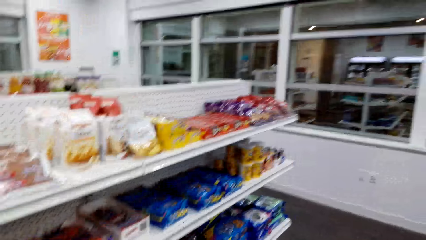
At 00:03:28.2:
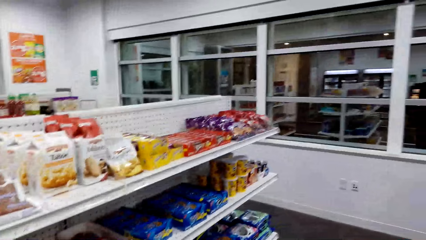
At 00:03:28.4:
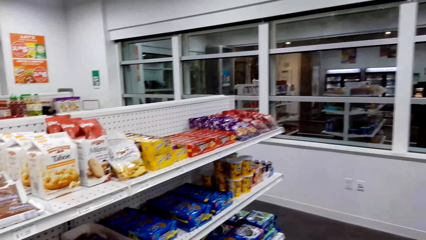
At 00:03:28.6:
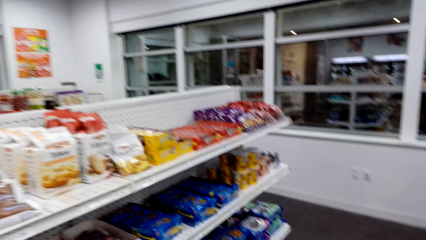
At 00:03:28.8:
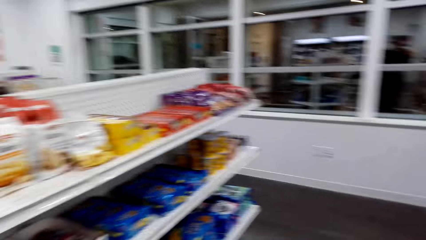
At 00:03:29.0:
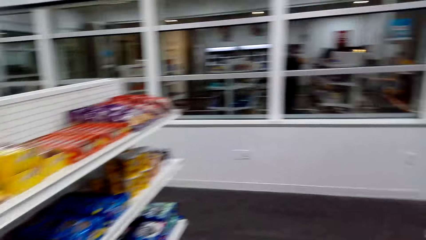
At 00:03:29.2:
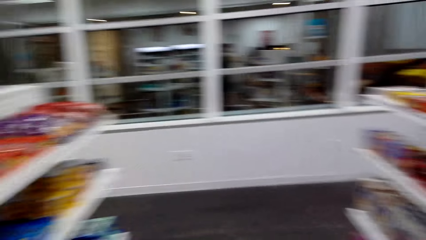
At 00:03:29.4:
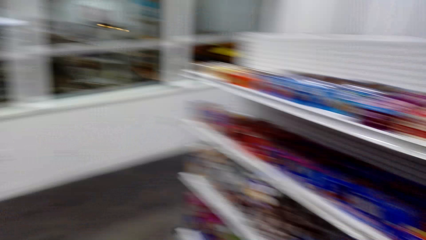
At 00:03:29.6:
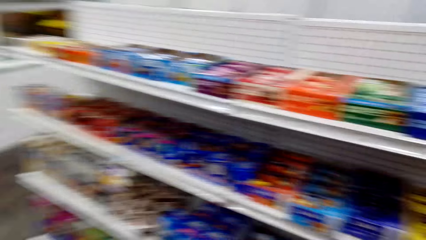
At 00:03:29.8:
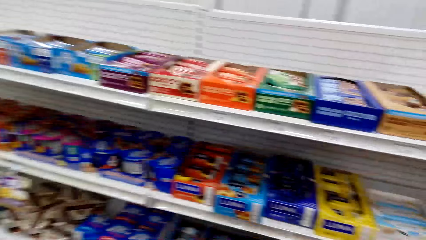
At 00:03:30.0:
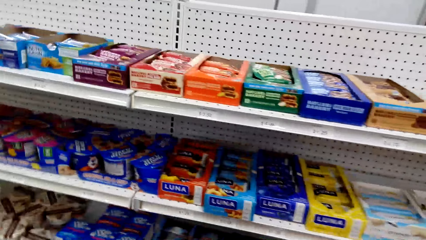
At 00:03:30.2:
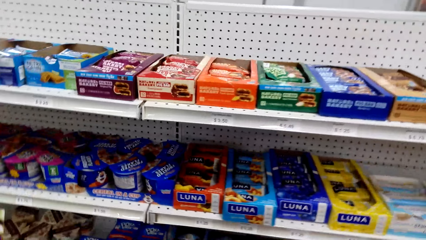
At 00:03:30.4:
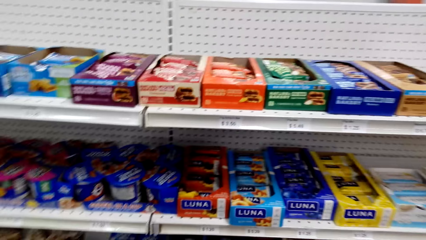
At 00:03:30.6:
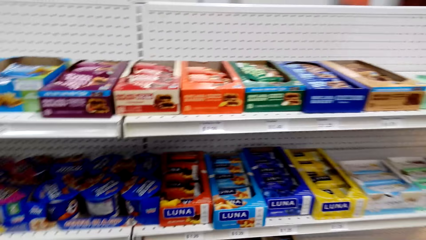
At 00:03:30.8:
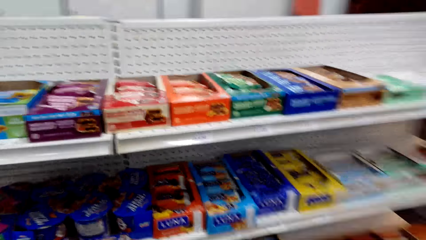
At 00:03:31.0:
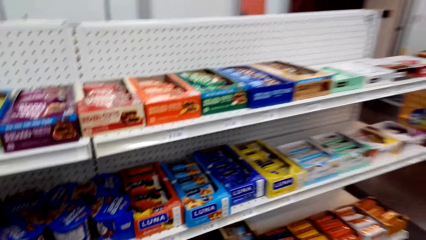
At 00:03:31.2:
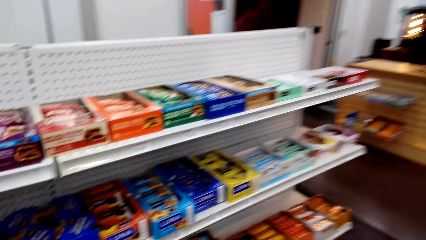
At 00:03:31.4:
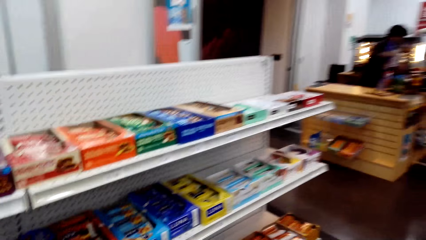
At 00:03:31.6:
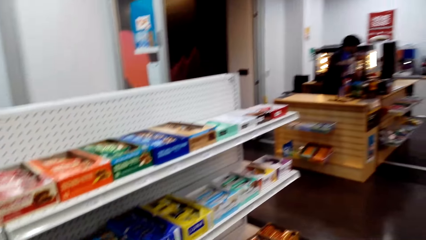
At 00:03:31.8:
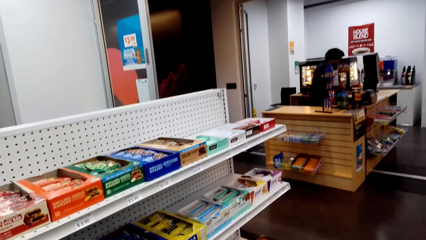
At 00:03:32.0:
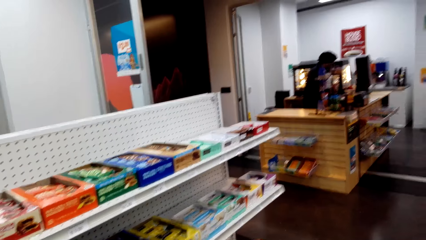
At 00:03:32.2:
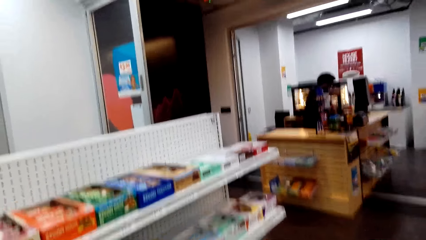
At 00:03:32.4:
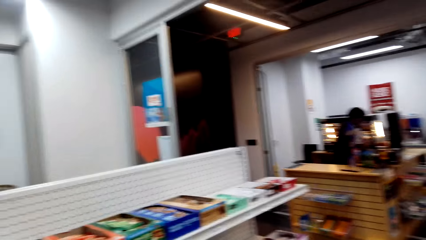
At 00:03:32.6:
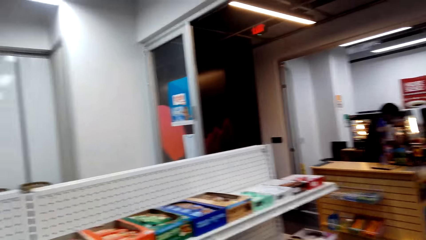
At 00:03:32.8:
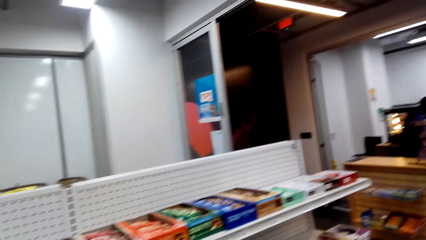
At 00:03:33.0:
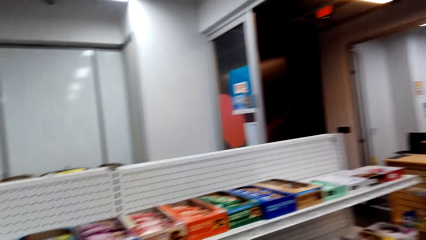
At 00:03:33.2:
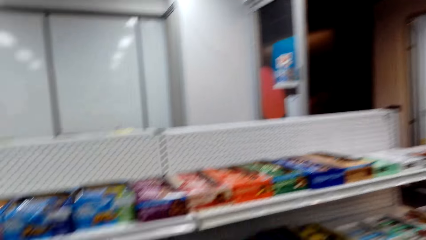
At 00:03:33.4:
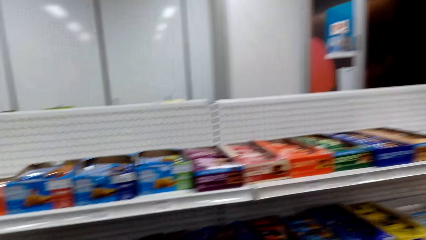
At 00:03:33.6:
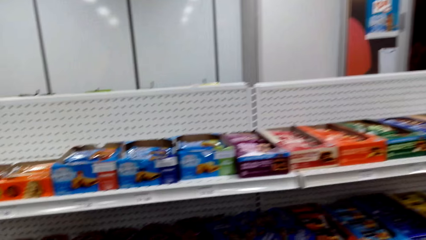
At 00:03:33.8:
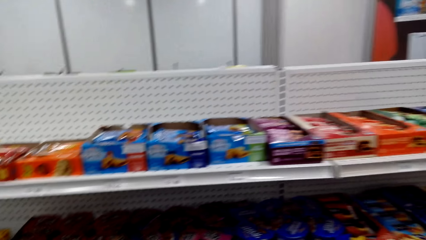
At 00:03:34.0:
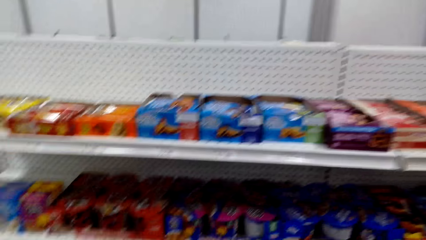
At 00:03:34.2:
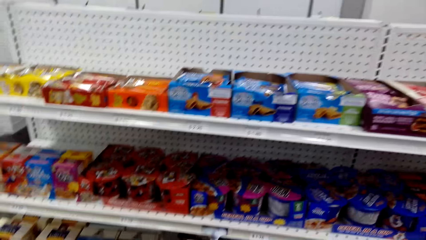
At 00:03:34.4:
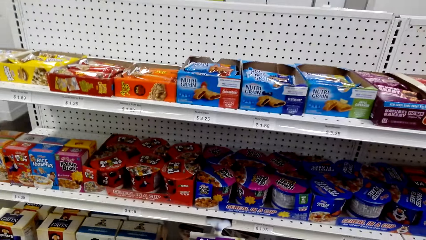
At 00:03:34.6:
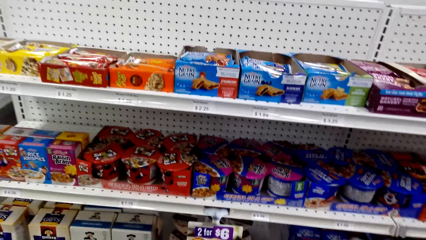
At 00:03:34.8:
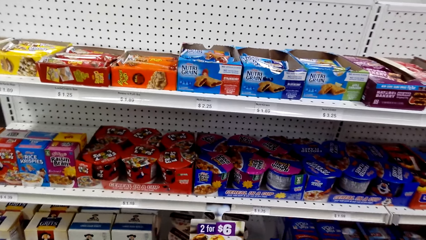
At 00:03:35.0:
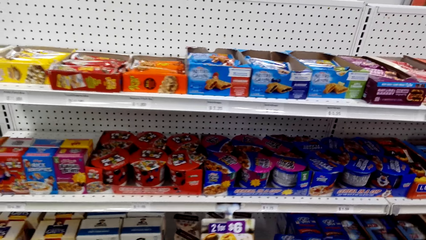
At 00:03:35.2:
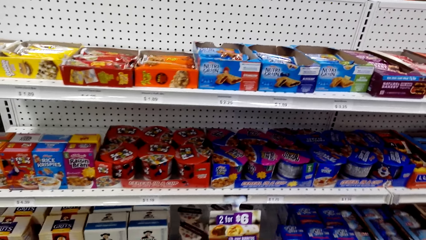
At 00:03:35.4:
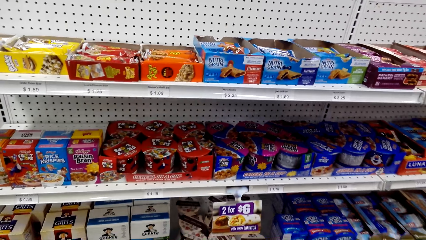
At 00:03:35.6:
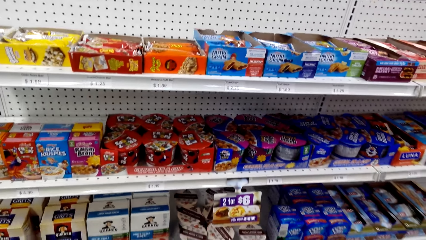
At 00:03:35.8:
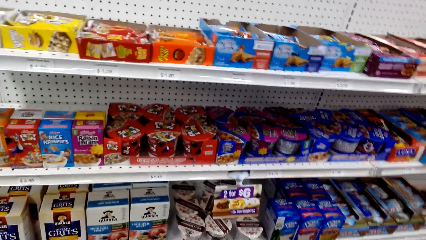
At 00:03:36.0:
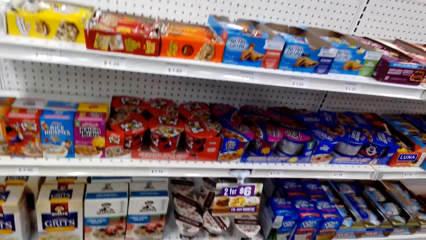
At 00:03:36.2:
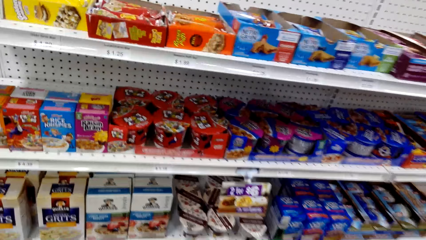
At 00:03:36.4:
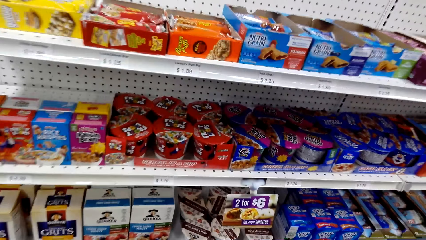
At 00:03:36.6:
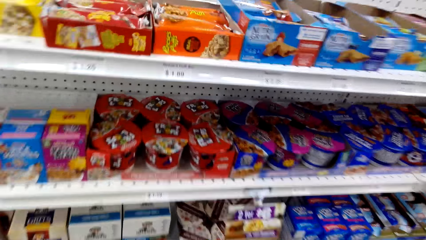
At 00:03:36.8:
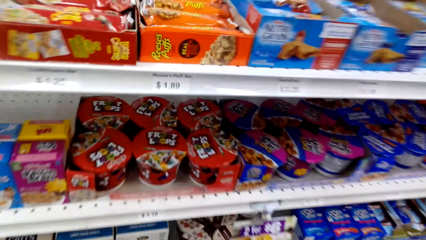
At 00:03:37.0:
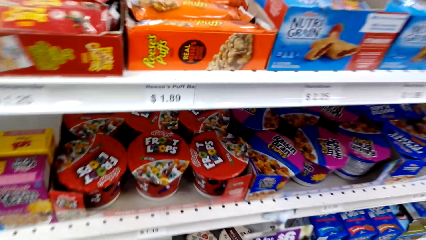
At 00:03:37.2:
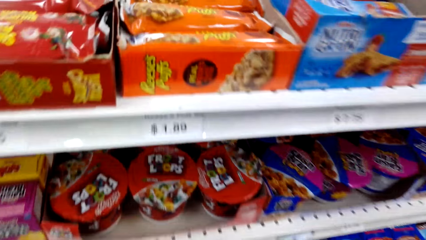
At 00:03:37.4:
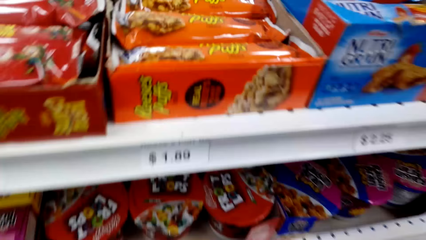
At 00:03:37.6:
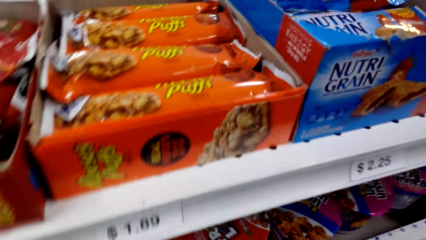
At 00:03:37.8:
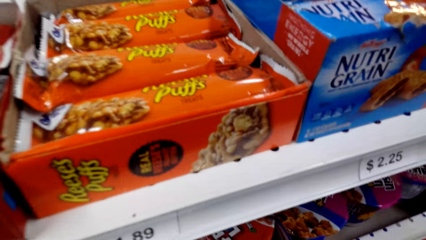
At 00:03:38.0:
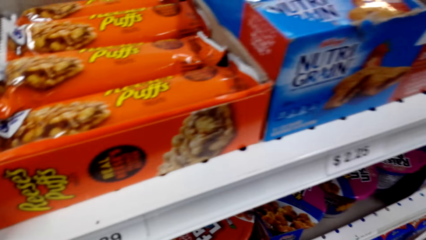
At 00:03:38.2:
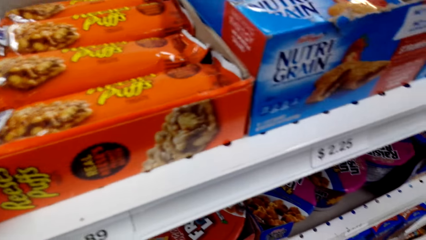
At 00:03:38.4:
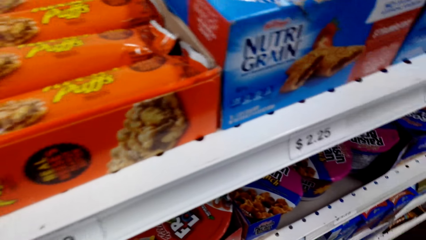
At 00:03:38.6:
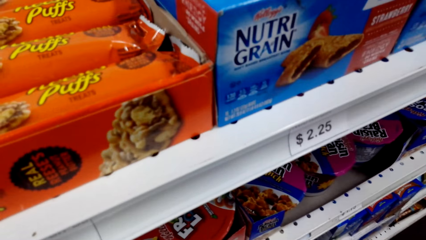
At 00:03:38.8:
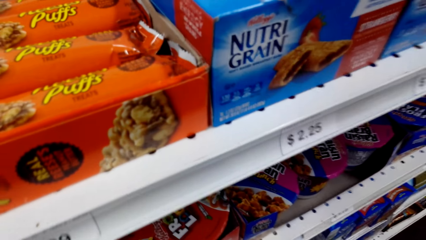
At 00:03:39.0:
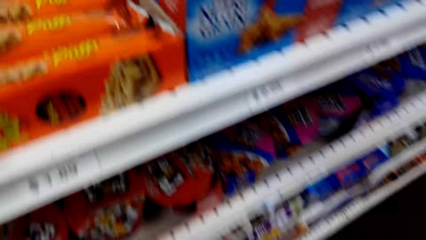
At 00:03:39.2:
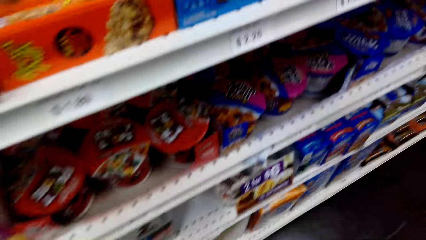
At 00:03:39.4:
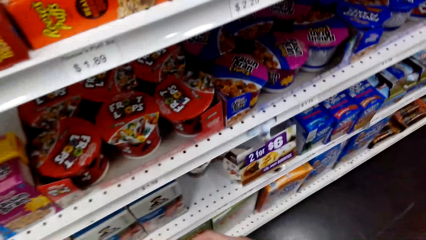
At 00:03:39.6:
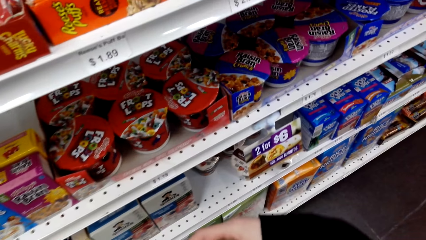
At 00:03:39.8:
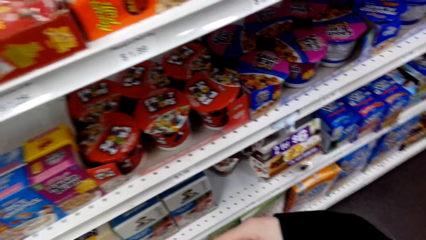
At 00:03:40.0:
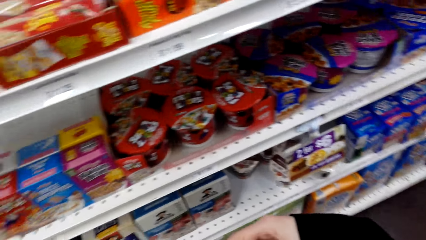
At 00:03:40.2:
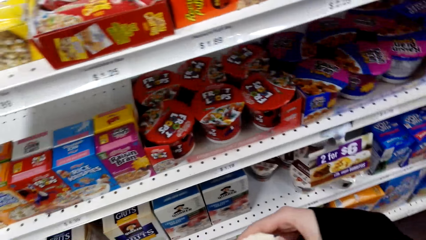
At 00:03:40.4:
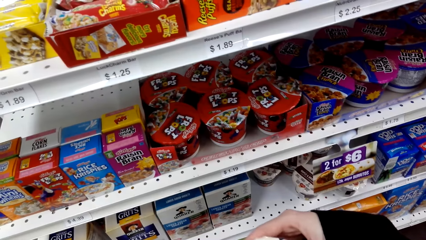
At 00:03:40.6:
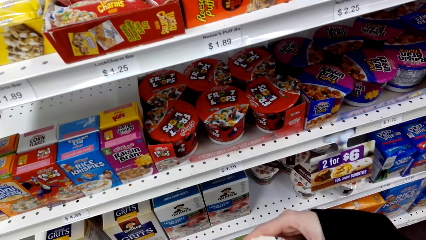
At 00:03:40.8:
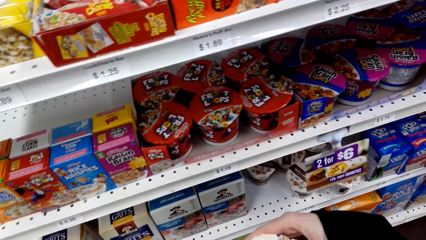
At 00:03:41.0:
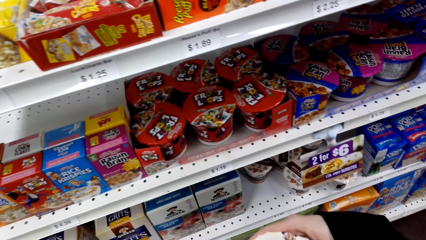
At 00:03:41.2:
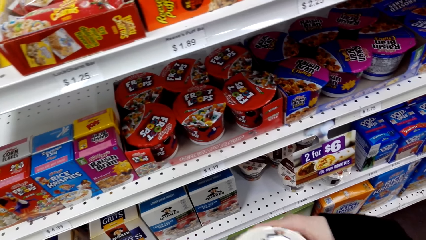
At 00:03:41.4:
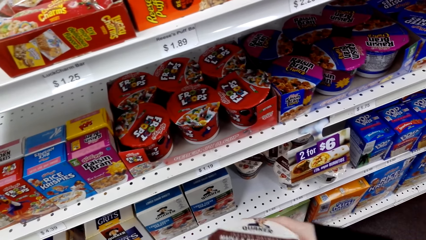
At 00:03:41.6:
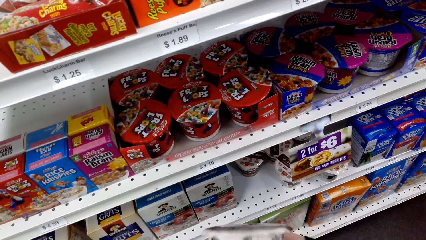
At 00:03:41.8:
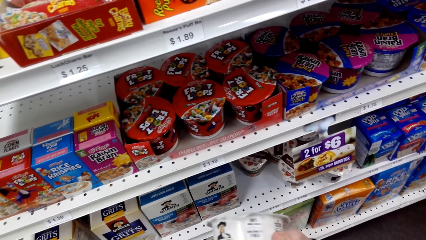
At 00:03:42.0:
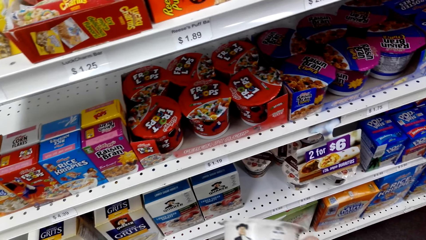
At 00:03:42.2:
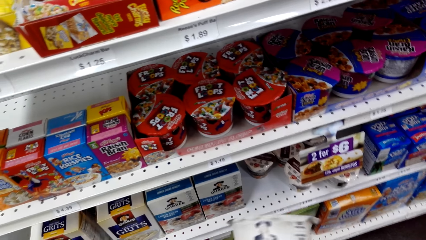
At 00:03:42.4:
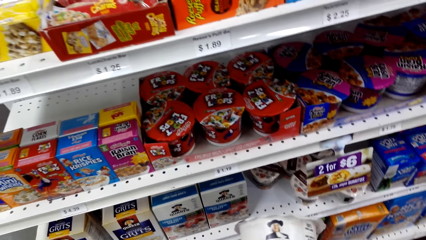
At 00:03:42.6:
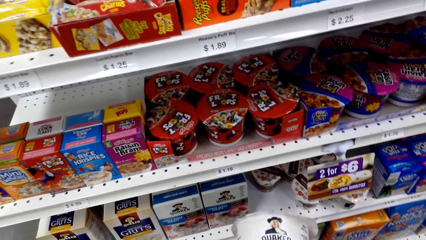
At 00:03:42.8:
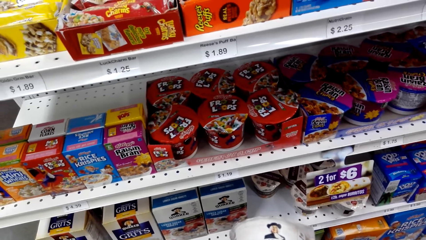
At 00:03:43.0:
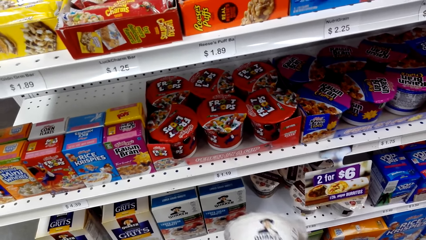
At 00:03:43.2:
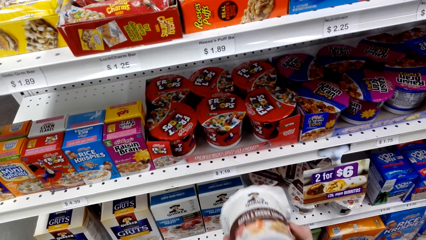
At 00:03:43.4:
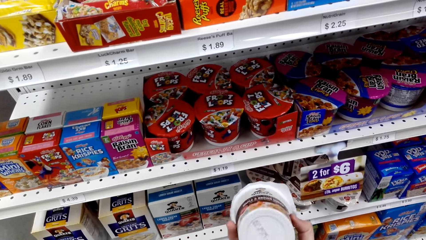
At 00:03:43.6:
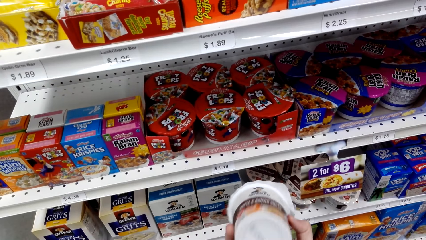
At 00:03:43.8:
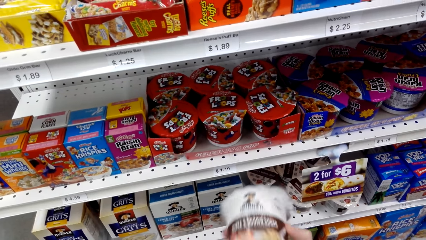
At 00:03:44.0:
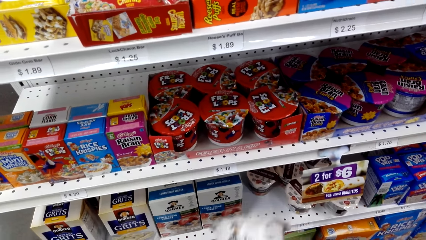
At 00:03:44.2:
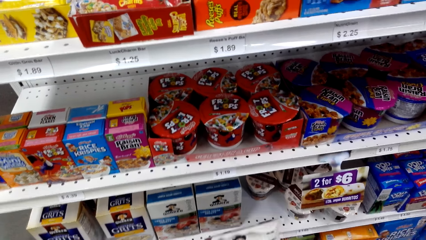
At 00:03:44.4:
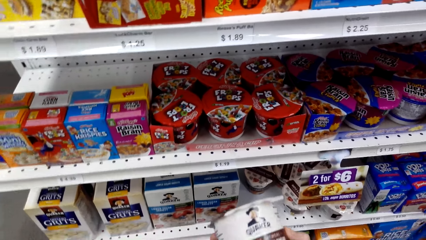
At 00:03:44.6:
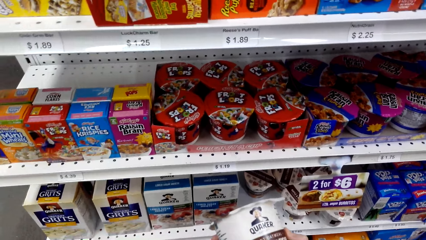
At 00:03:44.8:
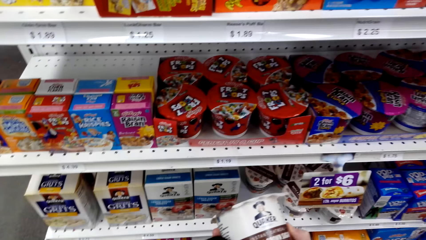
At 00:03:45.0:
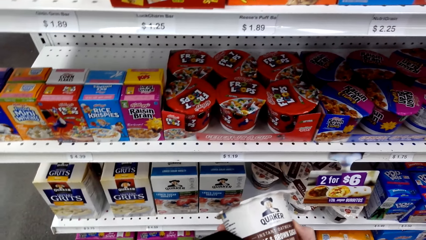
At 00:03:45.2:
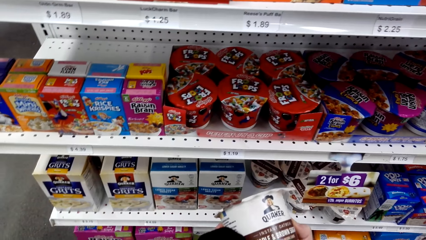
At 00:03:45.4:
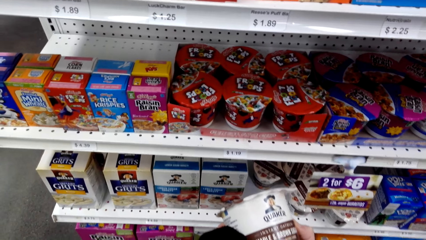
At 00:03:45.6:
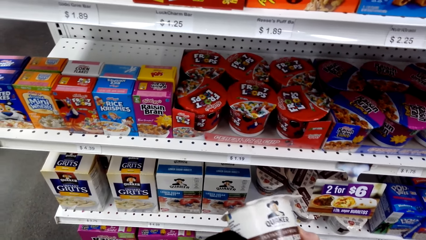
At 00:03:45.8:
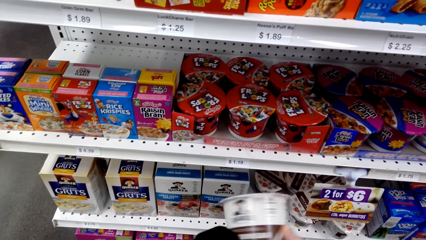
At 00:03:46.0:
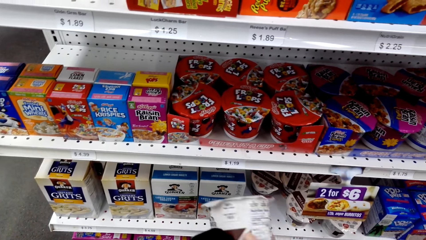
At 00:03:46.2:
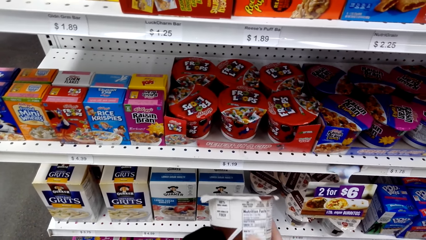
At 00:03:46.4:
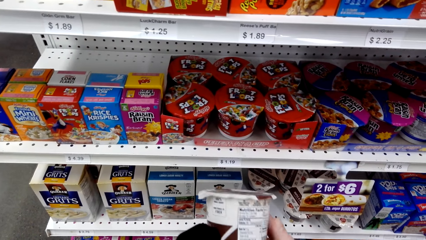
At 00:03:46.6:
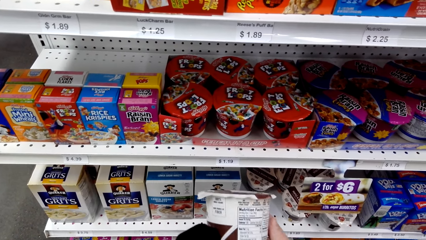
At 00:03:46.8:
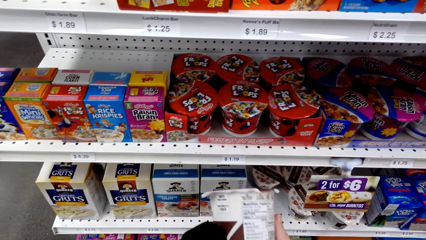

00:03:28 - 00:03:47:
The camera wearer picks up a yoghurt. They shake the yoghurt.
